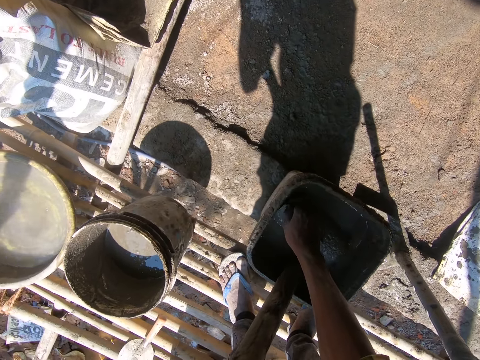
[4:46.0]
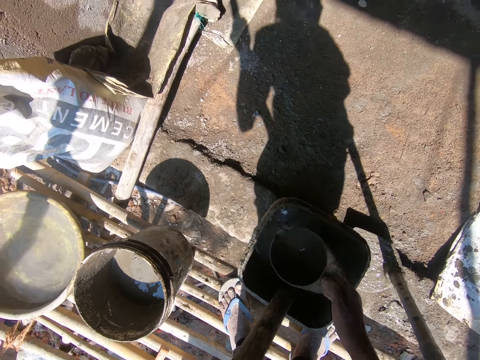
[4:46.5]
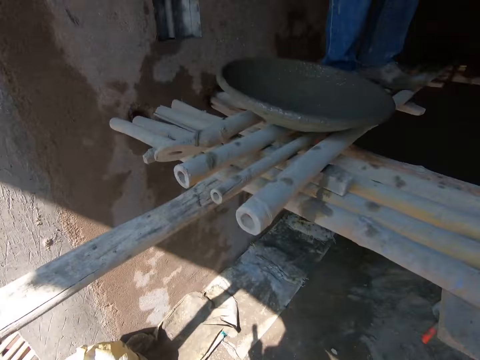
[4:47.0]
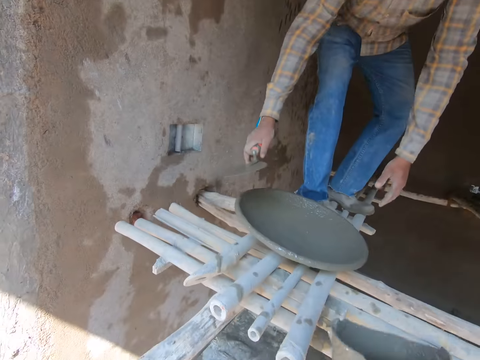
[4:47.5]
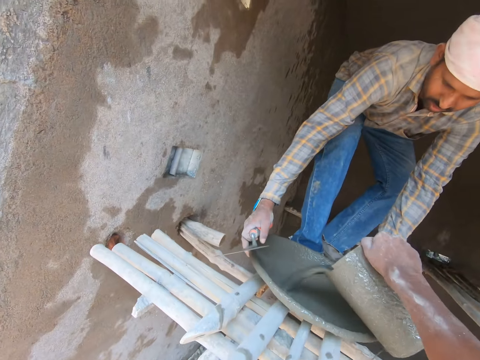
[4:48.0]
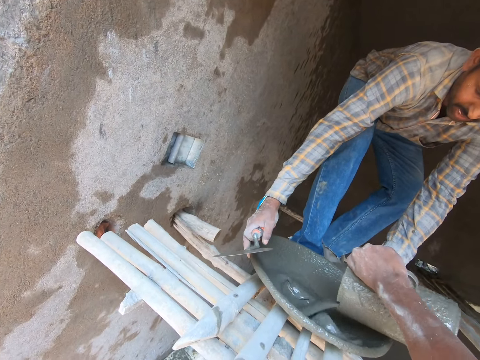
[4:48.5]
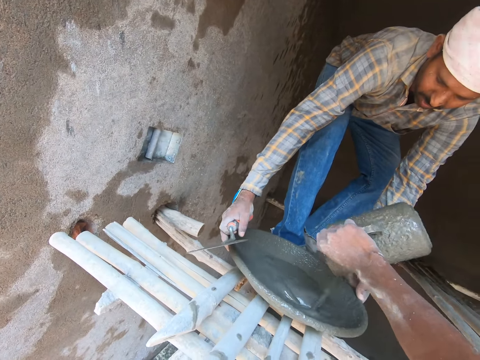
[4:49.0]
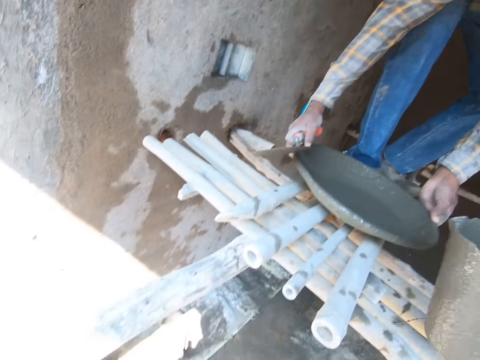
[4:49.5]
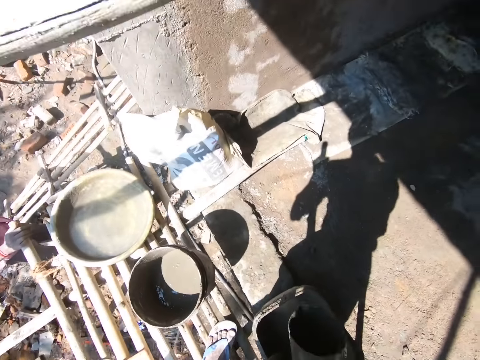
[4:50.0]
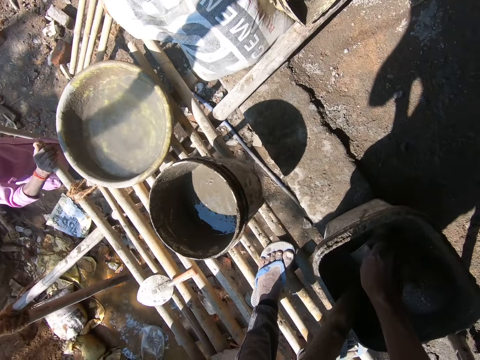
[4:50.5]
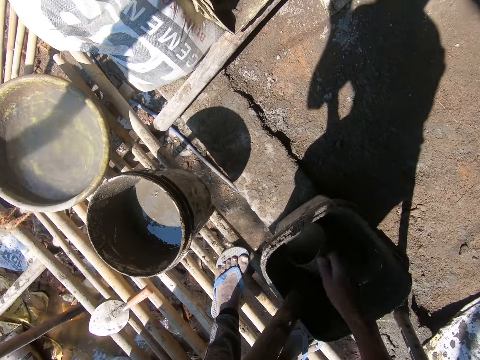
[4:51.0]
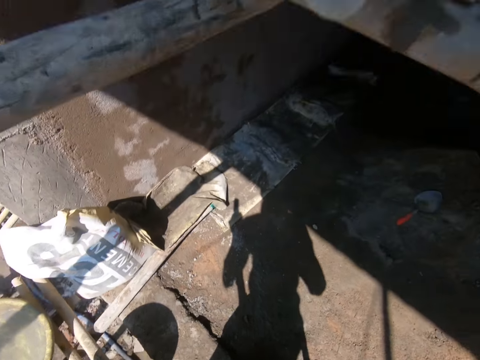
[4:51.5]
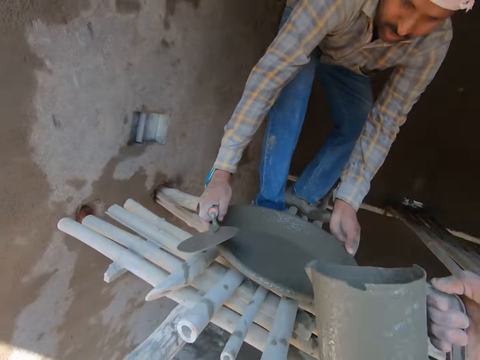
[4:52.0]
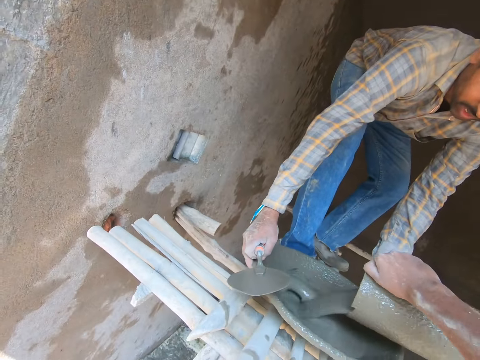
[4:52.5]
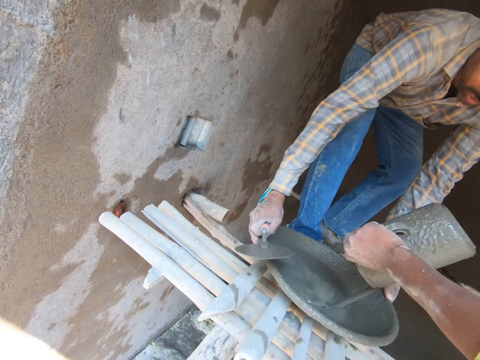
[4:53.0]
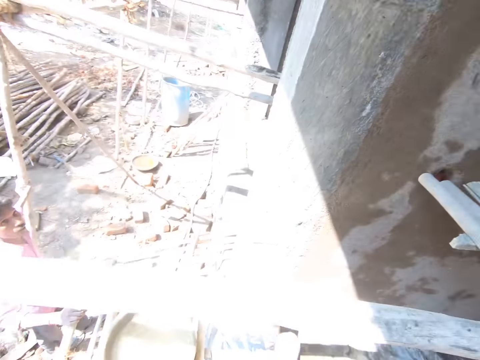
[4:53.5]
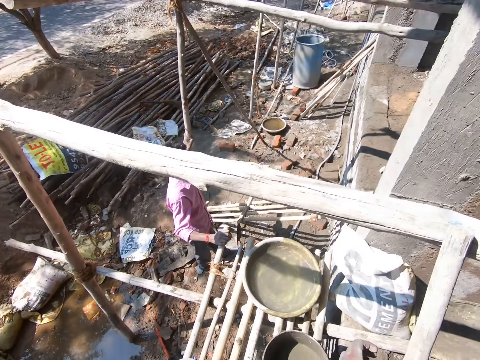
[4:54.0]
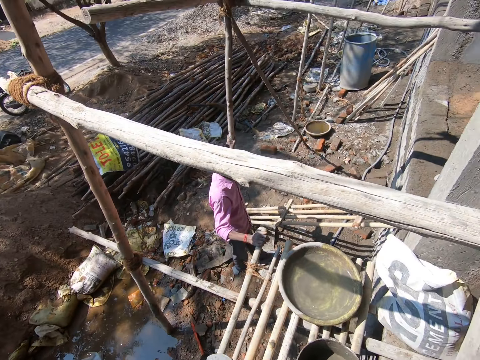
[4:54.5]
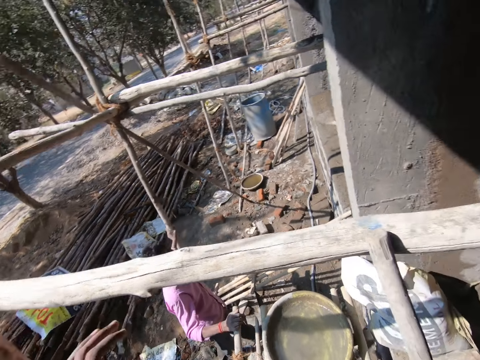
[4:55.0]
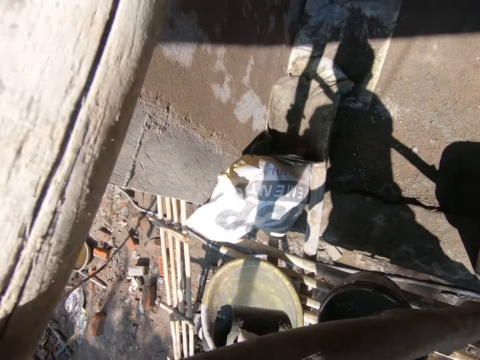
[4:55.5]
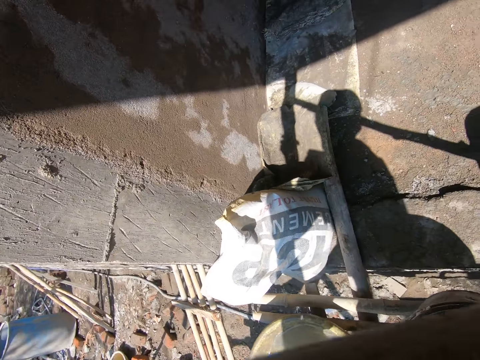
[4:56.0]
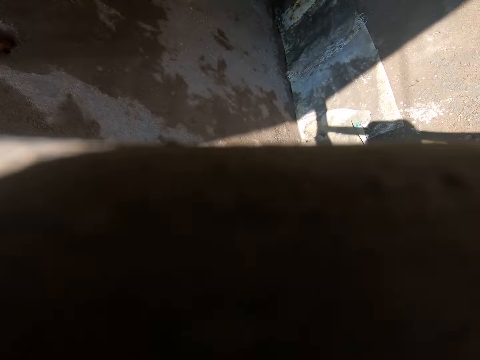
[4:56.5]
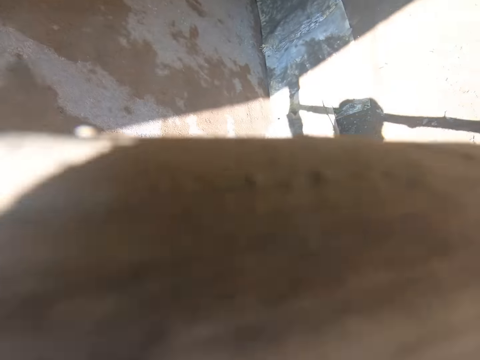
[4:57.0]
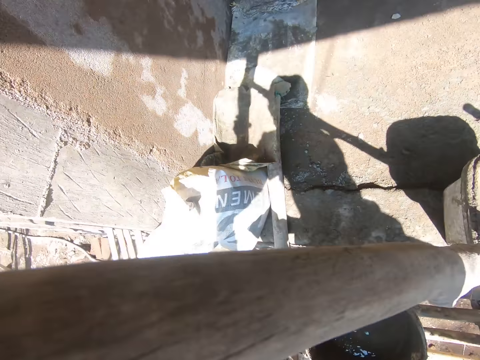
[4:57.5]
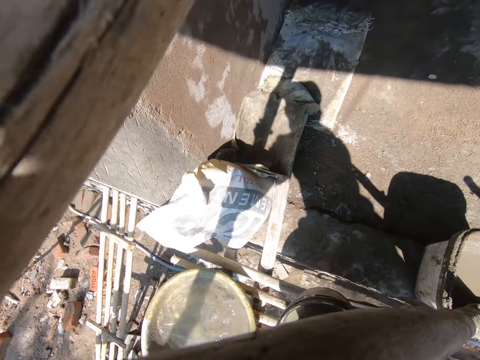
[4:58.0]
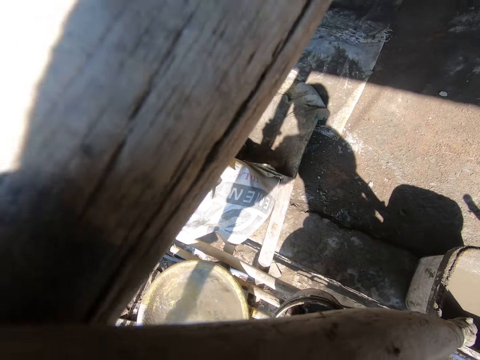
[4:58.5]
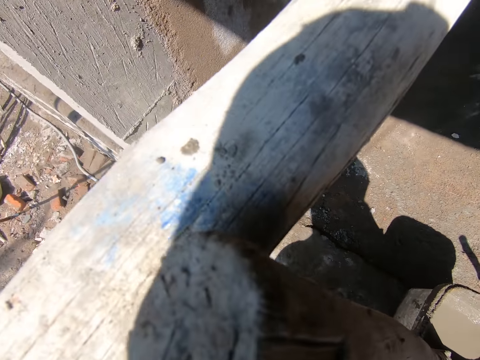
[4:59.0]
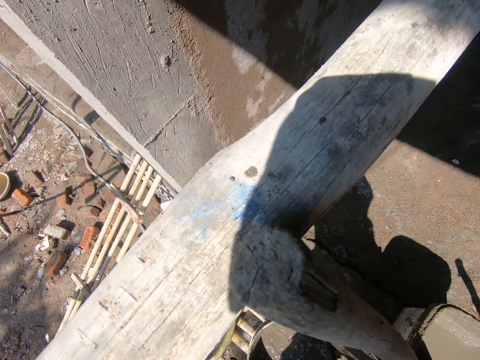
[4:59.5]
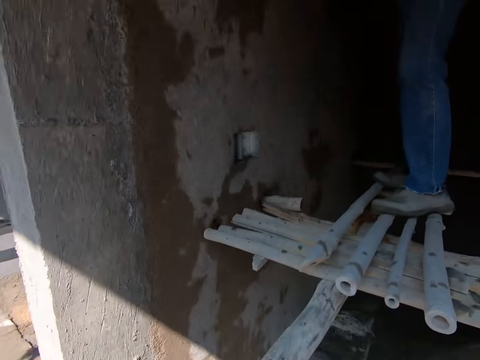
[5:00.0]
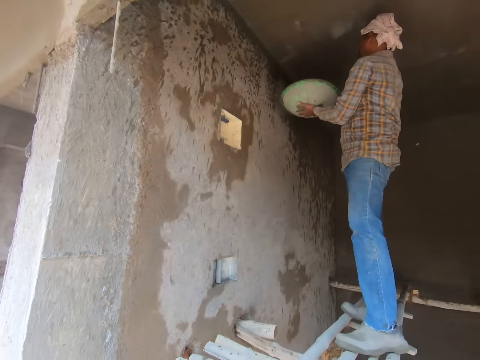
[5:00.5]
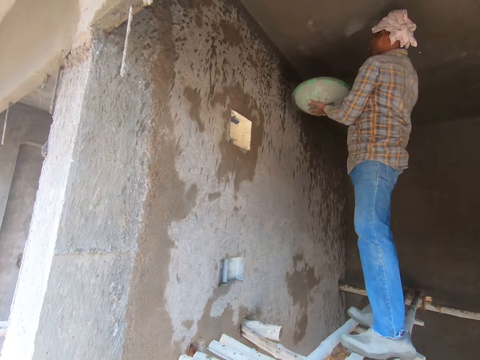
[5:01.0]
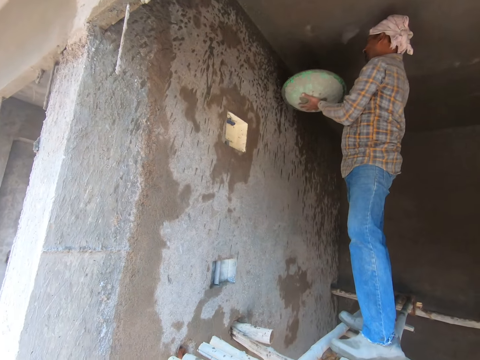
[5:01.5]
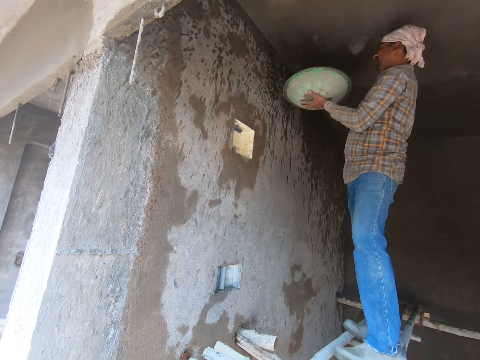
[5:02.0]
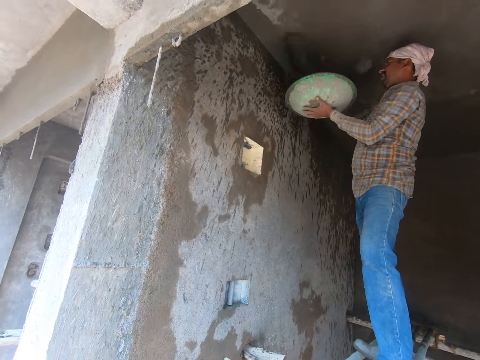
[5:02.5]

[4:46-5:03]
The camera wearer stands upright. They pour cement from a jug in the basin. A man talks to the camera wearer. The camera wearer dips the jug in a bucket of cement. They stand upright and pour cement from the jug in the basin. They look at another man. They talk to the first man. The first man talks to the camera wearer. The camera wearer pours cement in the basin. They bend down. They pour water in the bucket. They look at the first man plastering the wall. The first man smears cement on the roof.

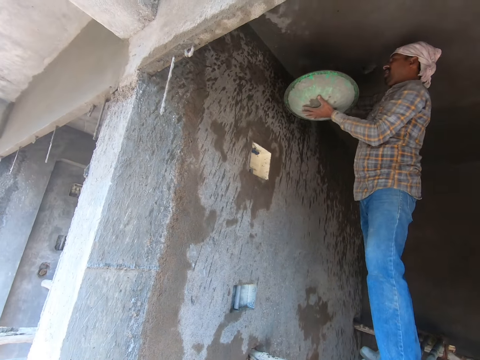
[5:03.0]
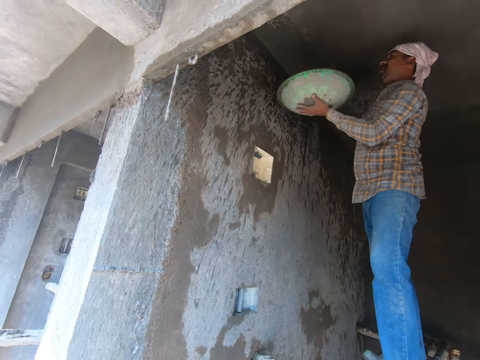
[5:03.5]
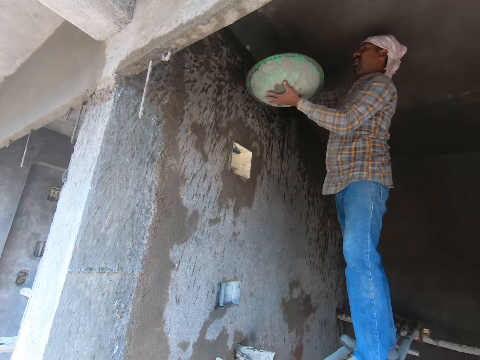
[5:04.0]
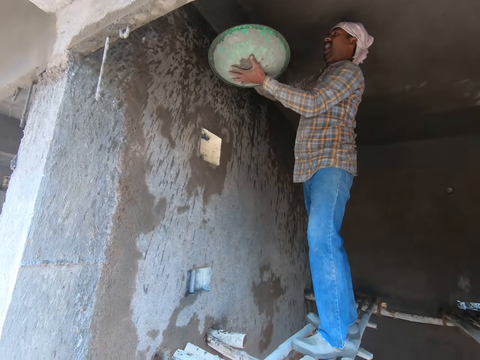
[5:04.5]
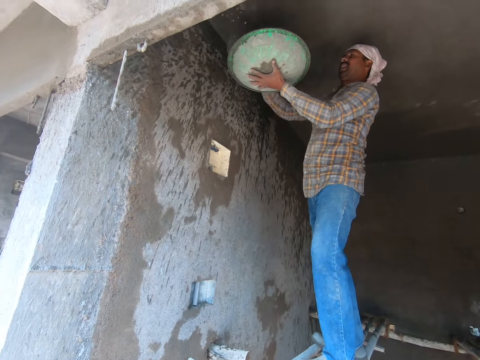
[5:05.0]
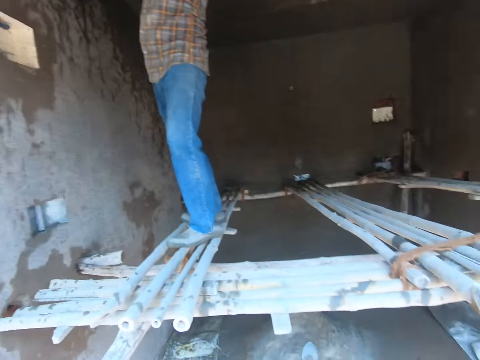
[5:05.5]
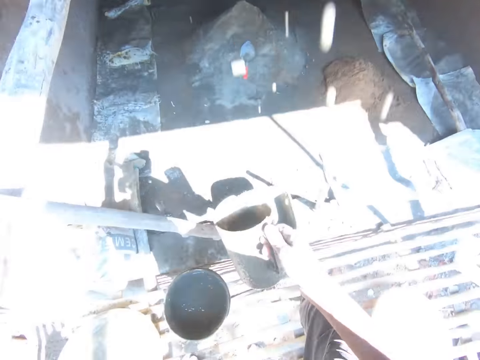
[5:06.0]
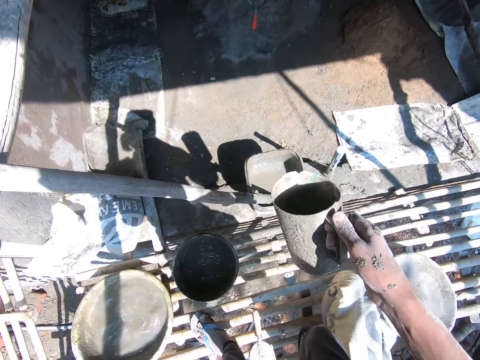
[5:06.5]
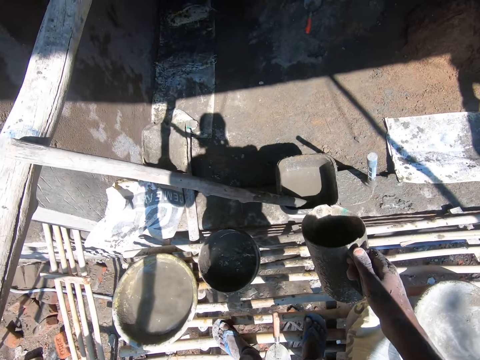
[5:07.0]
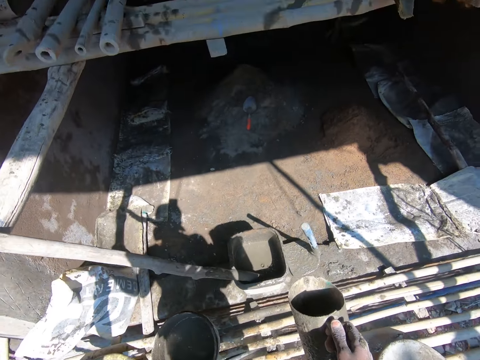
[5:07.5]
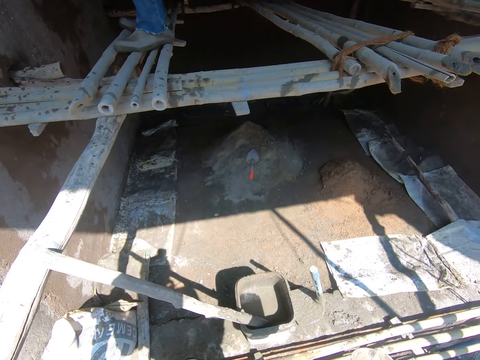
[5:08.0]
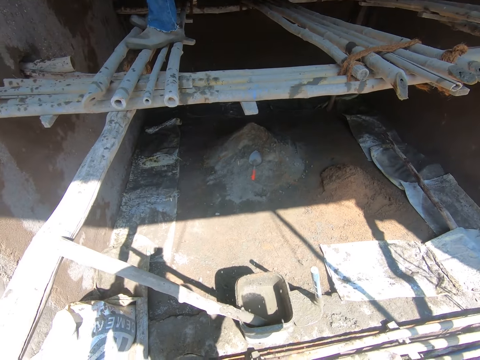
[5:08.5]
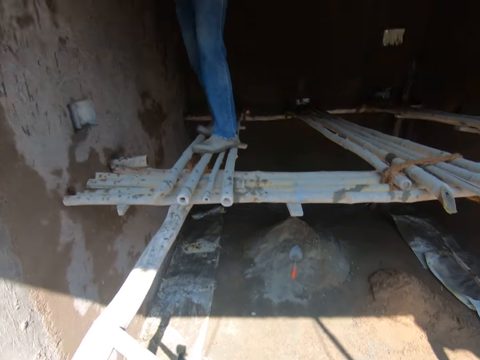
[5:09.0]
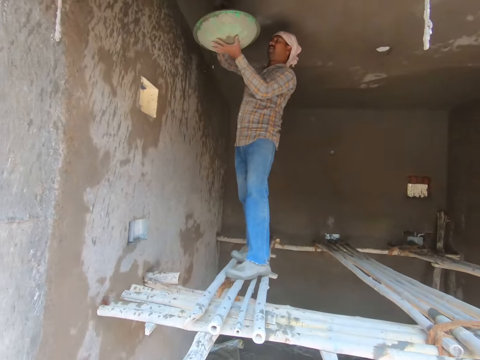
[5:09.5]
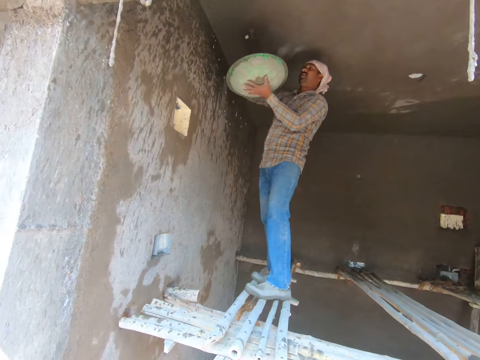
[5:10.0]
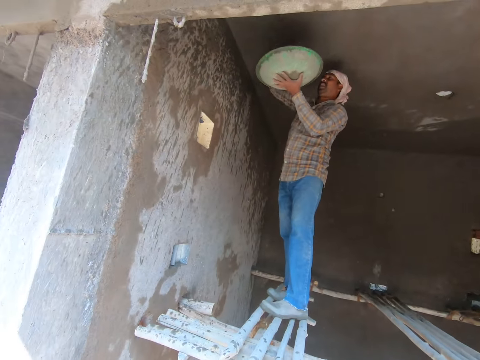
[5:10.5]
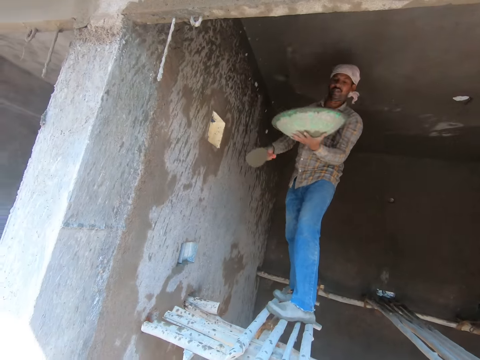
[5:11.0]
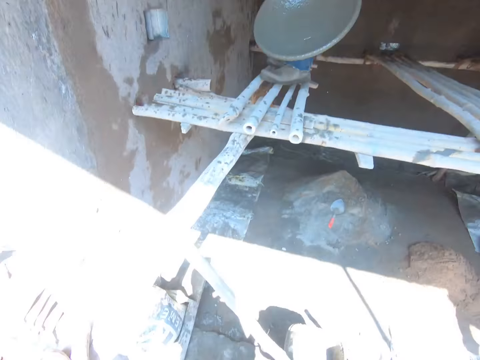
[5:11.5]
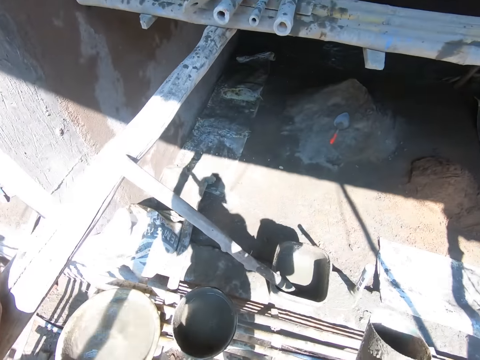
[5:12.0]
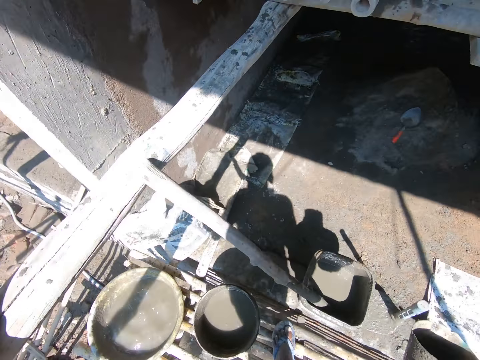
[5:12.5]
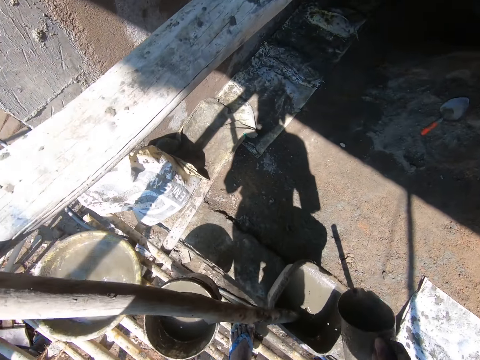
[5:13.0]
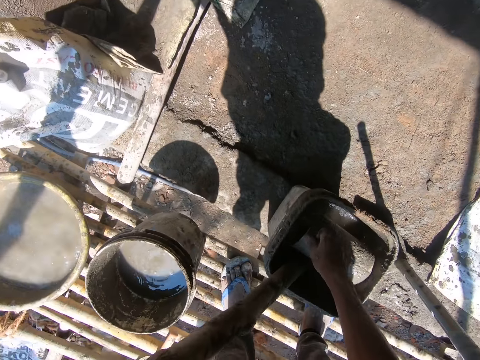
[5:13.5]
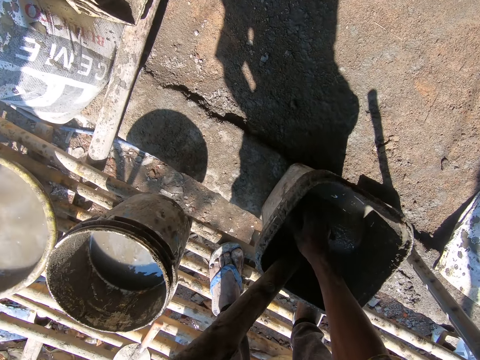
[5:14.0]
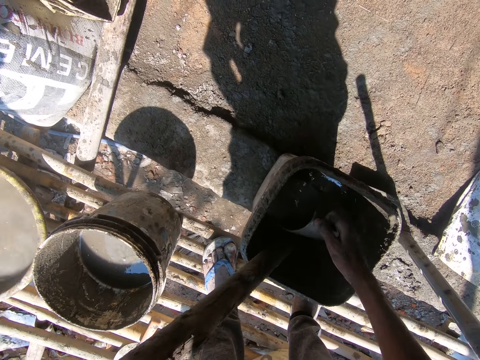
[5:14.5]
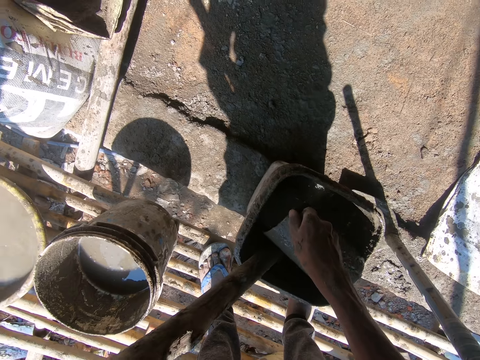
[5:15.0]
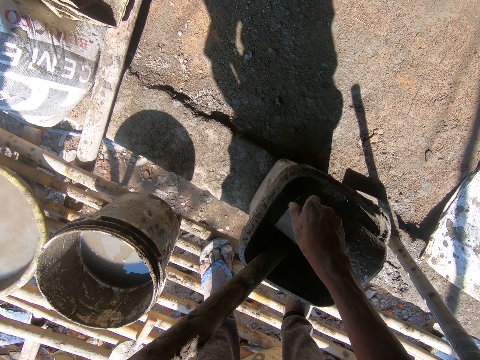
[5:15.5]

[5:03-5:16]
A man talks to the camera wearer. The camera wearer talks to the man. The man talks to the camera wearer. The camera wearer looks down. They look around. They look at the man plastering the wall. The man smears cement on the roof. The camera wearer dips the jug in a bucket of cement.
